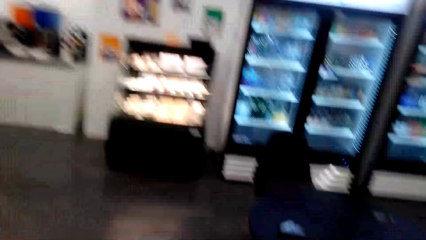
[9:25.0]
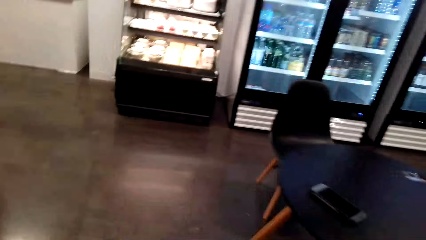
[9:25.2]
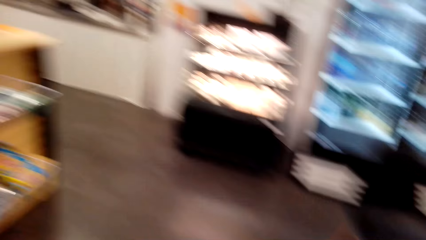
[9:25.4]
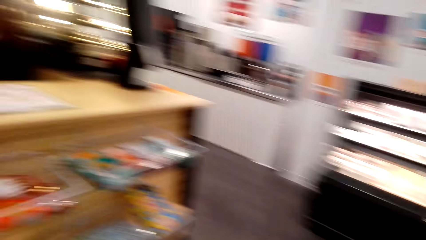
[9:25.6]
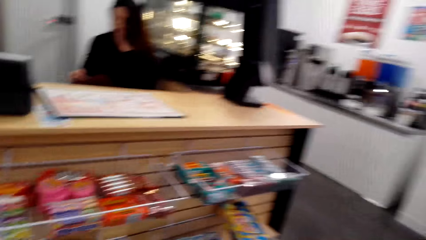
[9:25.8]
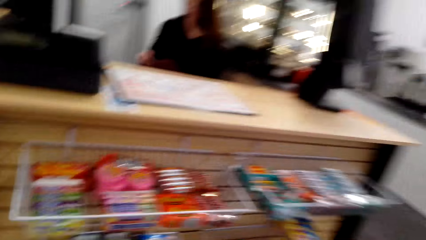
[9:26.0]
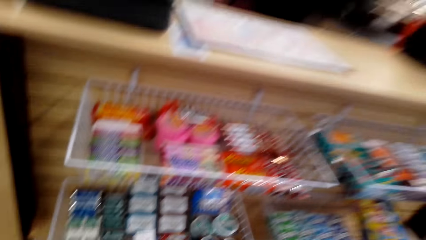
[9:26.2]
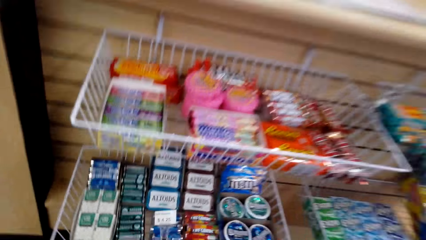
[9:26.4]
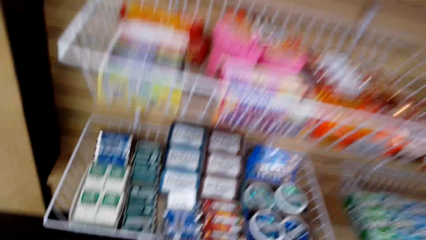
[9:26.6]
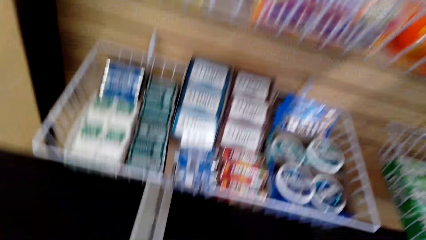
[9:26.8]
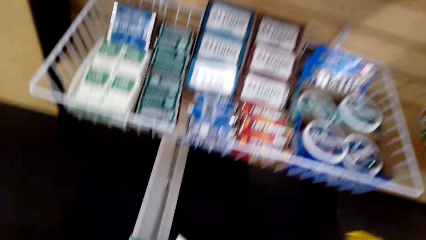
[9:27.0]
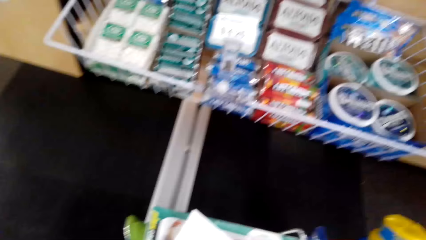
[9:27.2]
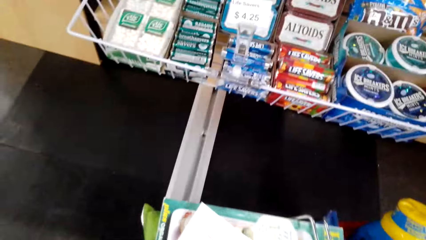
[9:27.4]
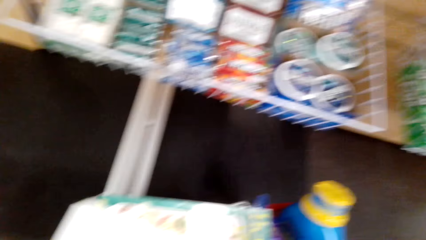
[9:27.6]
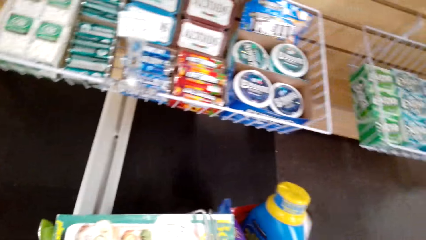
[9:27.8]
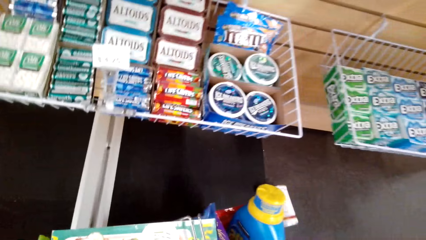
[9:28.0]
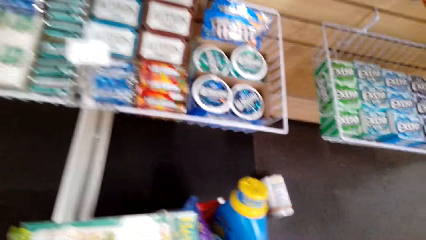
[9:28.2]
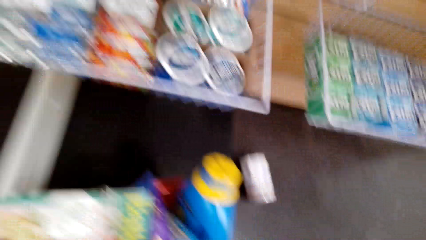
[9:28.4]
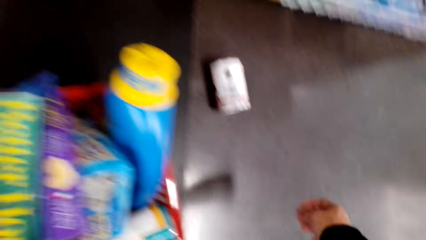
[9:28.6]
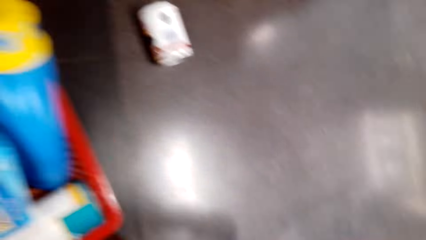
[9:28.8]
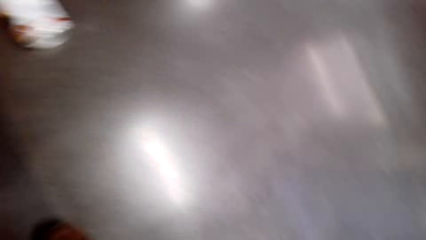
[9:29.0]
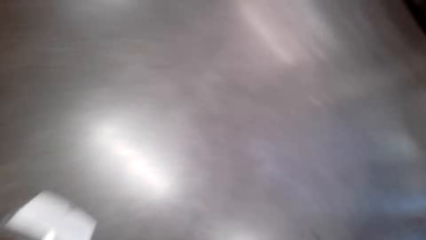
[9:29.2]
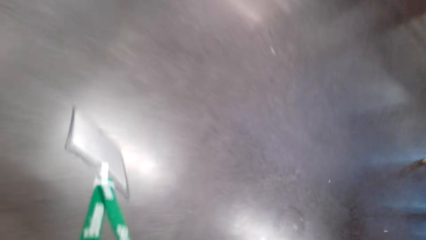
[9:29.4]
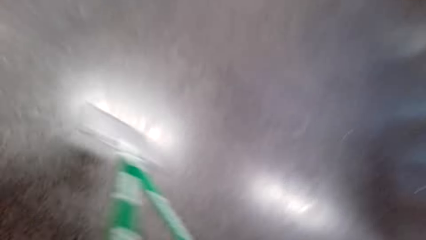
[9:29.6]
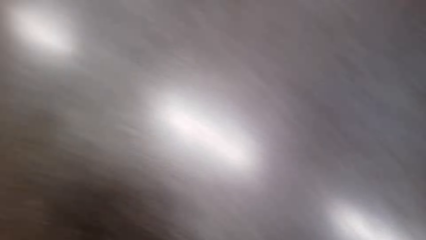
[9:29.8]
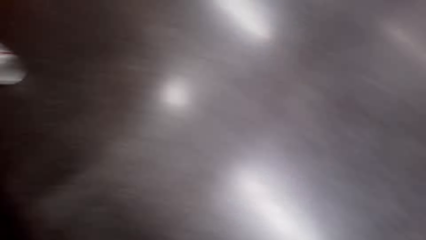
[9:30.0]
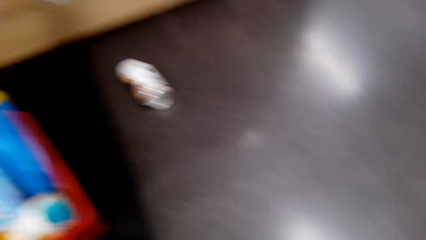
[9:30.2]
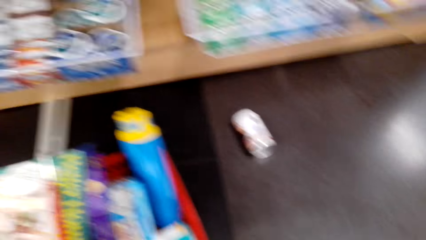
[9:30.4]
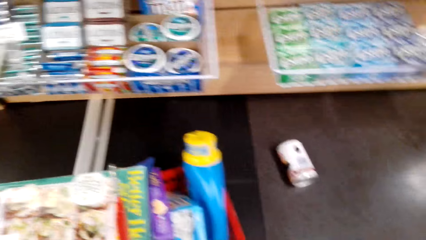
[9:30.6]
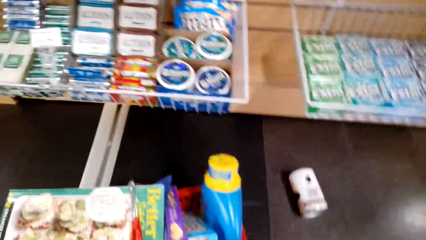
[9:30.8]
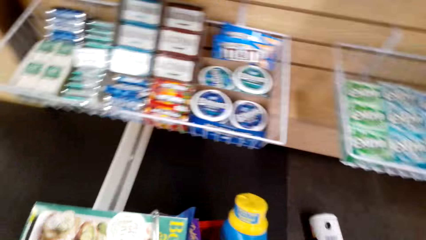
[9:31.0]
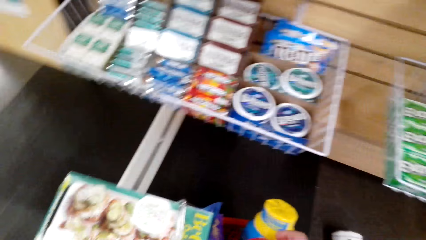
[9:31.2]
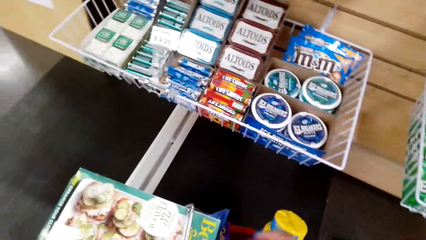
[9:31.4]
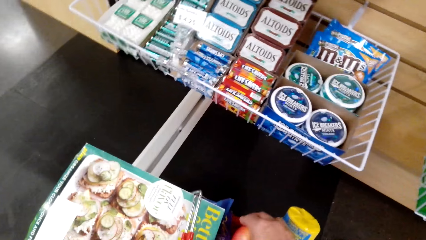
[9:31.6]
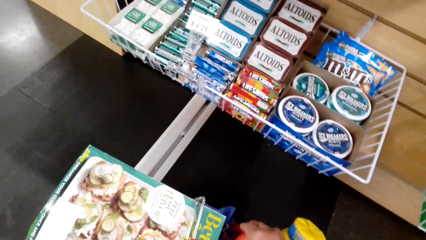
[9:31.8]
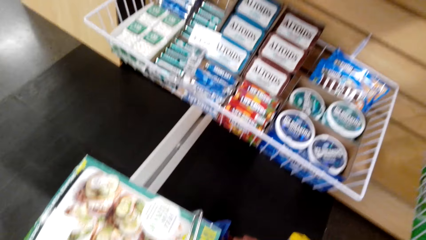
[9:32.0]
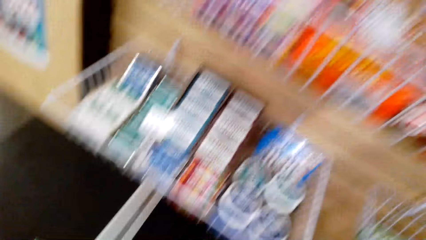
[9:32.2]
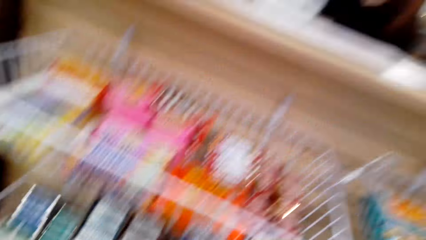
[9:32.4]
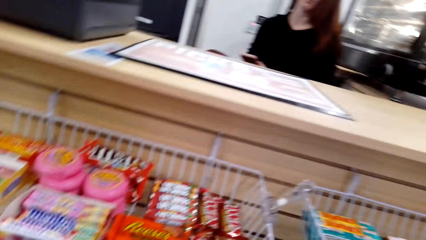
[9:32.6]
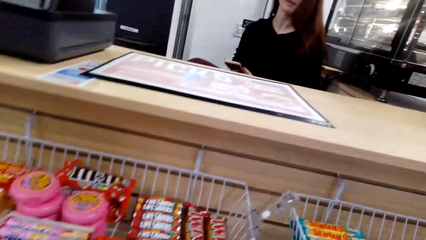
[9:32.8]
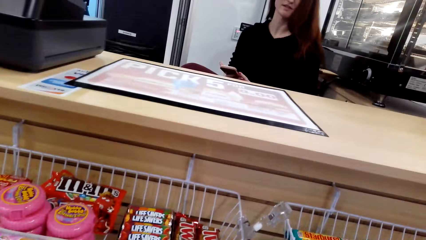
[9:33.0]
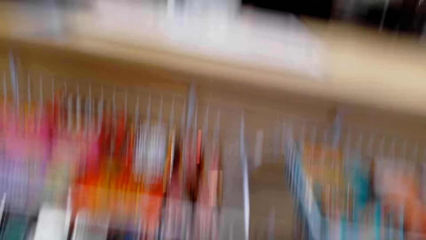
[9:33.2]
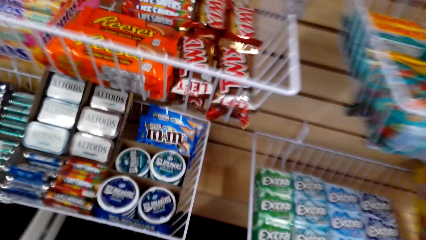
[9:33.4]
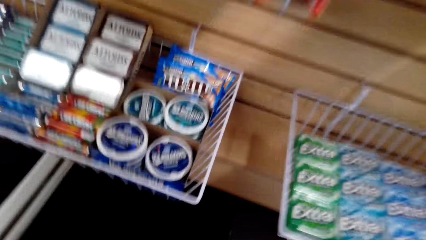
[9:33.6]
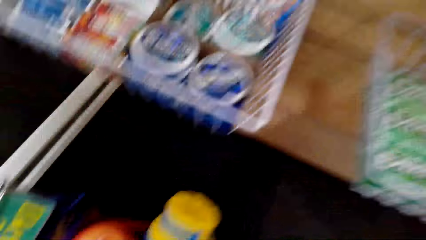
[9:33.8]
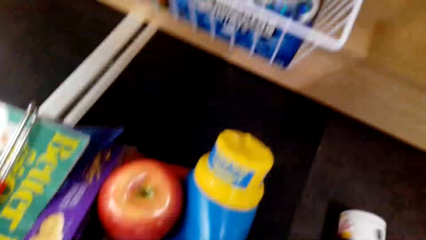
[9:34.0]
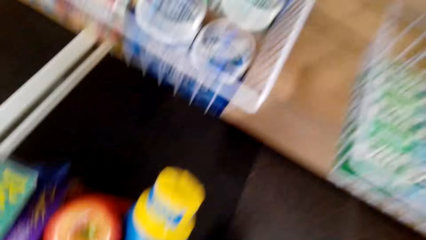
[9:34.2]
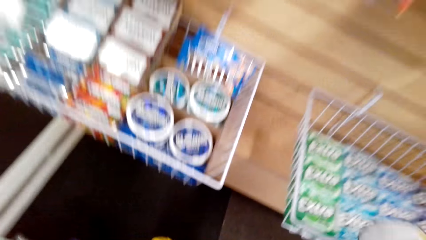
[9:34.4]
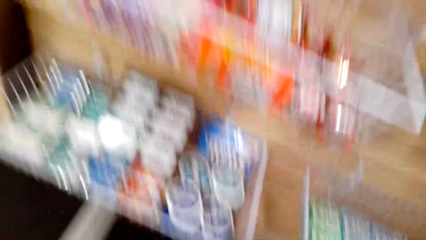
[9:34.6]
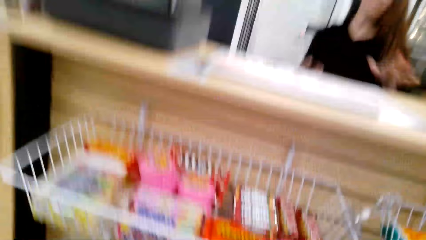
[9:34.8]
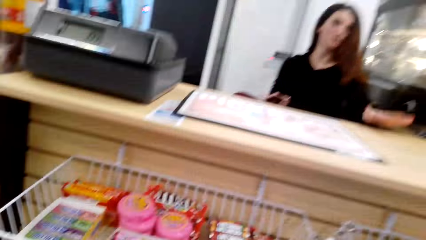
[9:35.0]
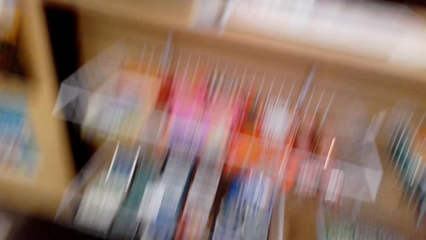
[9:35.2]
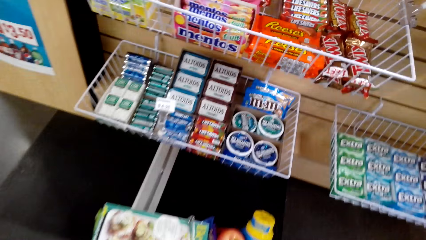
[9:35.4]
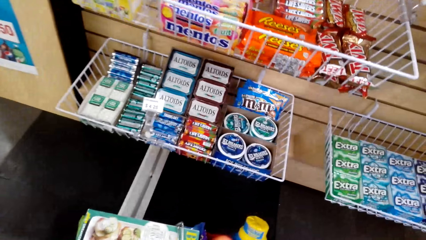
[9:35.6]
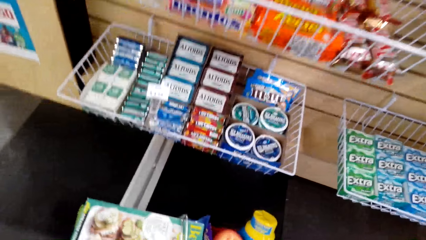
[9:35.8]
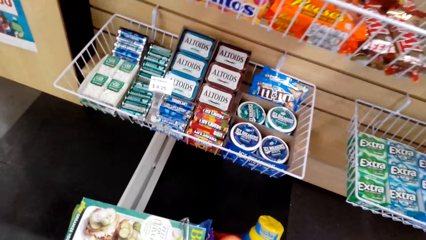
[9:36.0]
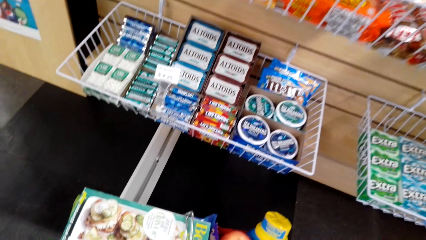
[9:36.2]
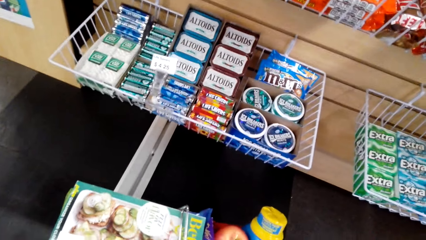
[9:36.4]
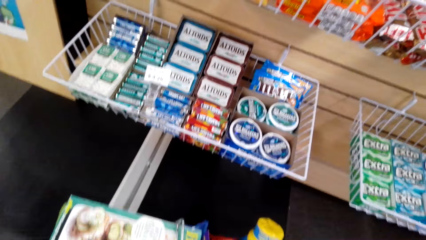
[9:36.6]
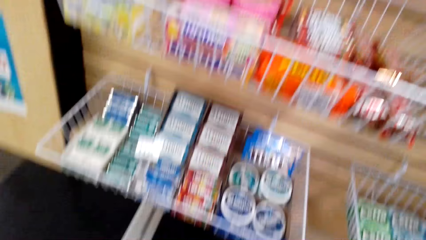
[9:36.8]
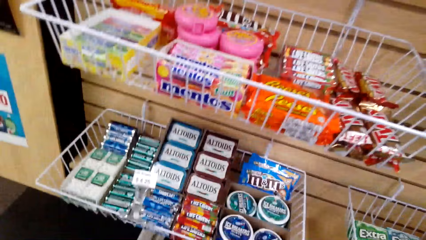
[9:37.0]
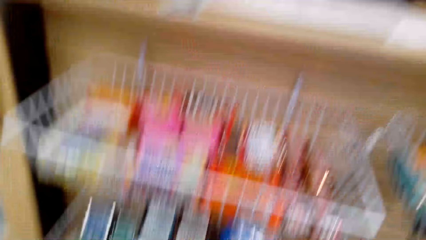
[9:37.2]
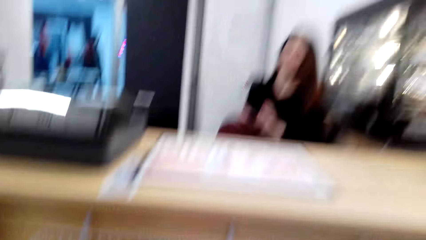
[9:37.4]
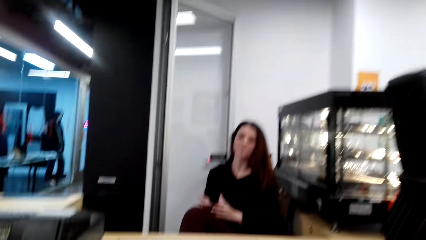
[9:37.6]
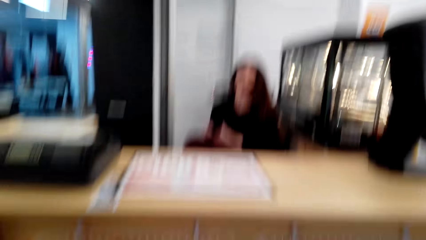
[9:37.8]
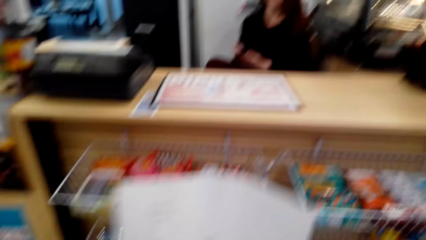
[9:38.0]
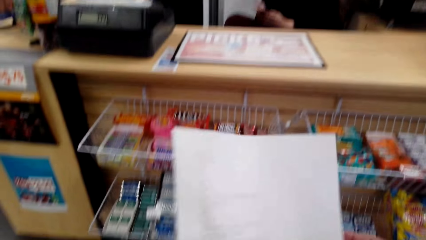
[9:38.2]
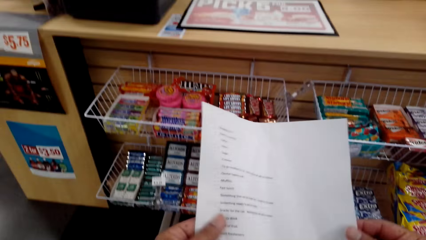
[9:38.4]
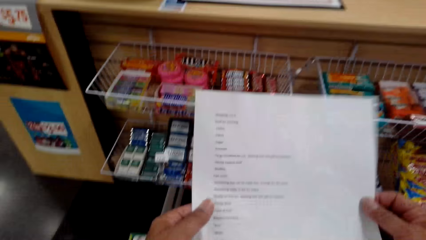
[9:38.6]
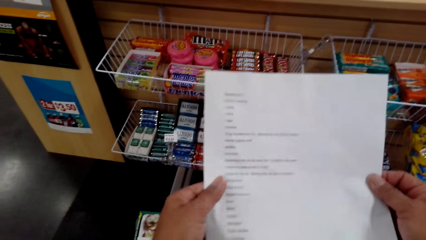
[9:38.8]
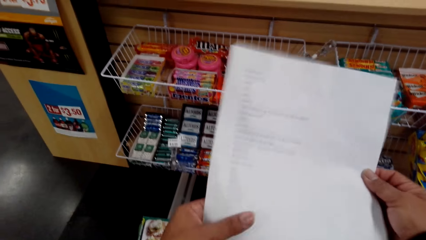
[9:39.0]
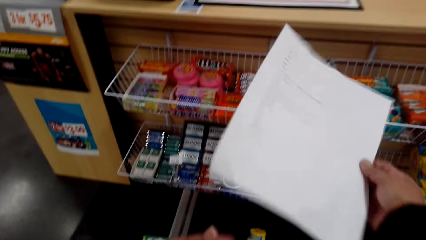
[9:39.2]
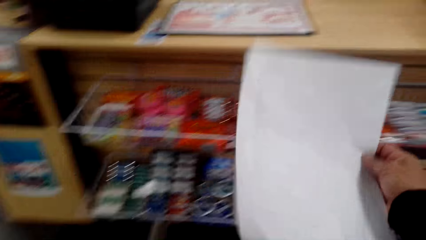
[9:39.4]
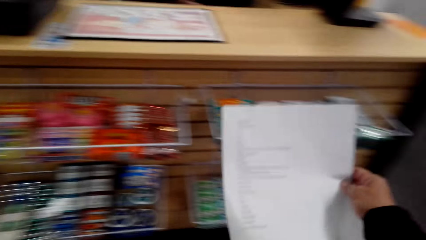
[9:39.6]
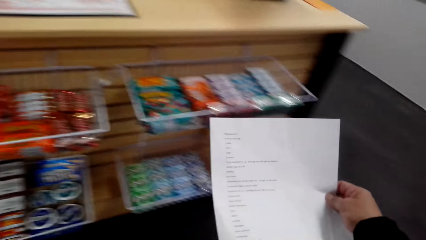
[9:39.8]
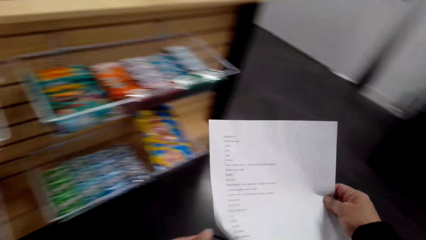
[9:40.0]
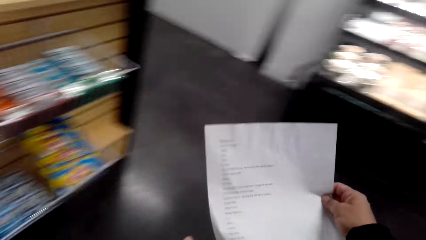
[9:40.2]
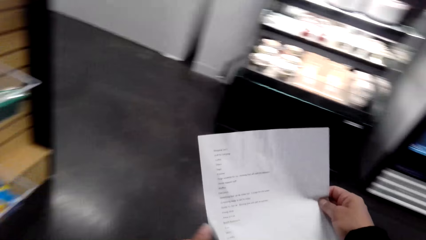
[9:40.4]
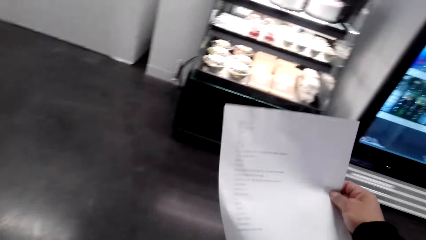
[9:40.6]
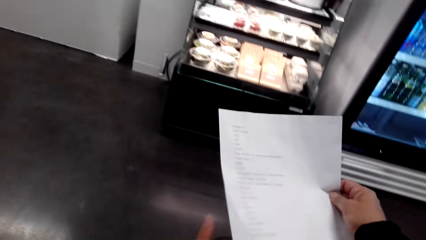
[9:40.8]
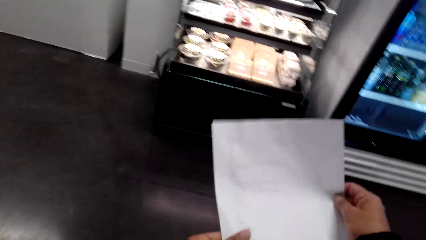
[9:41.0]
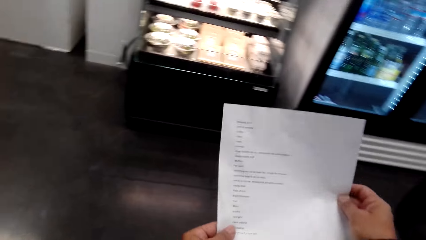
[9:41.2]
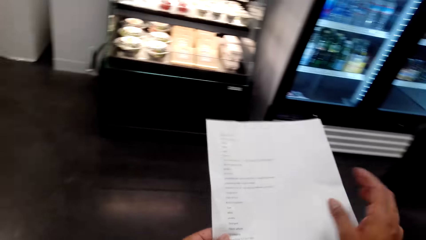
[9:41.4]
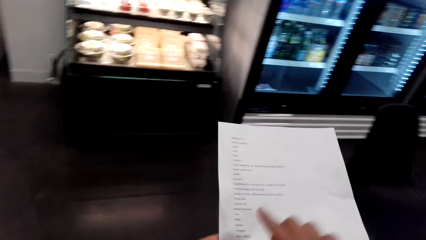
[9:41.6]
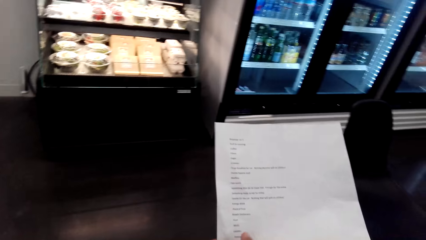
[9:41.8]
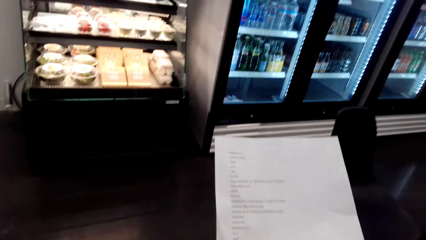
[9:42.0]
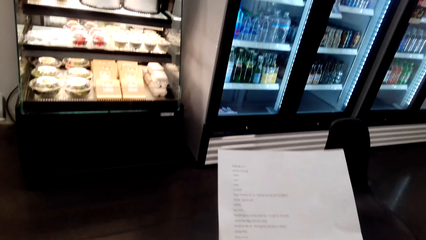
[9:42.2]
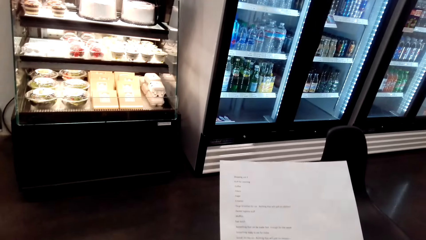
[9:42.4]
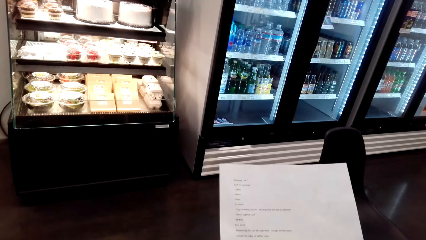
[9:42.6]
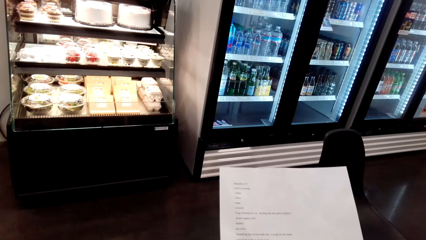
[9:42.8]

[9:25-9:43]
The camera wearer puts the shopping bucket down. They drop something on the ground. They look around. They pick something from the ground. They dialogue with a cashier. They read the shopping list. They look around the supermarket.
